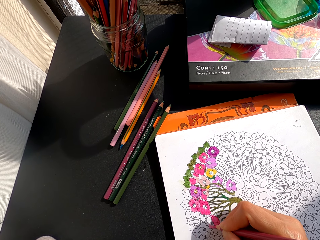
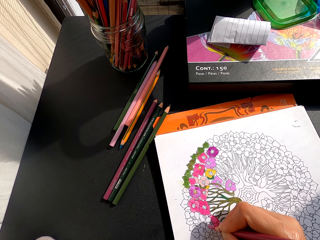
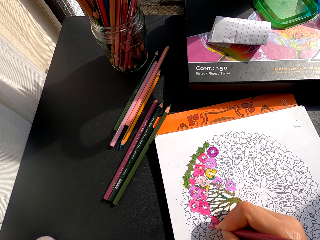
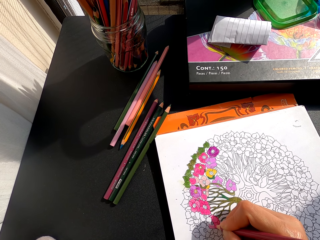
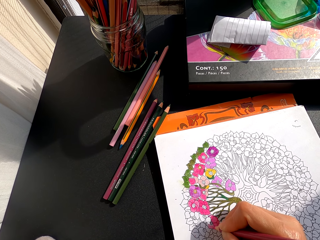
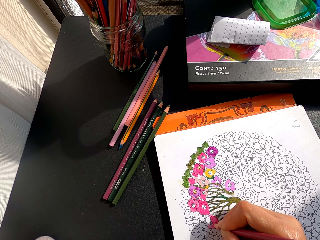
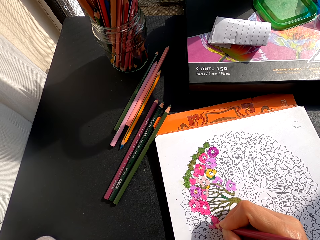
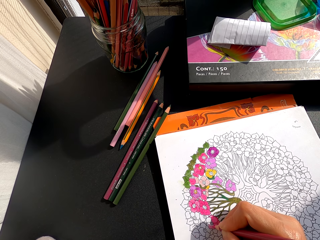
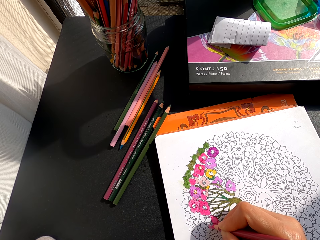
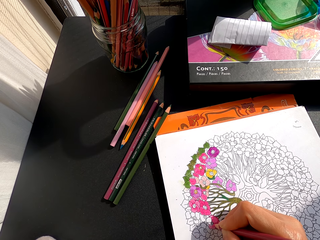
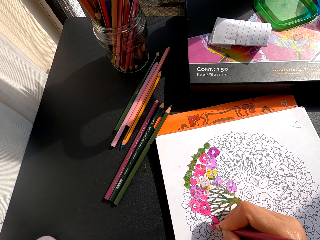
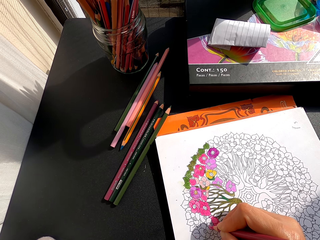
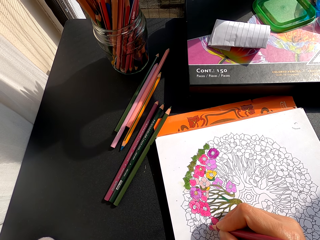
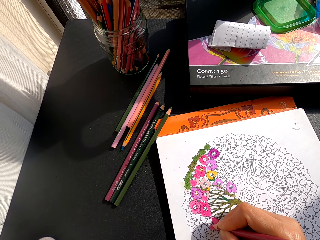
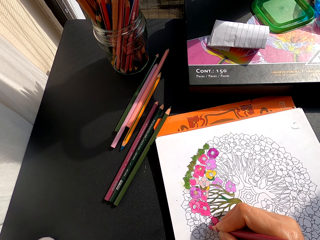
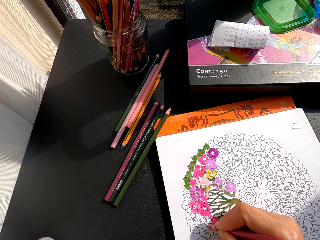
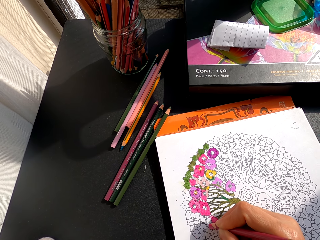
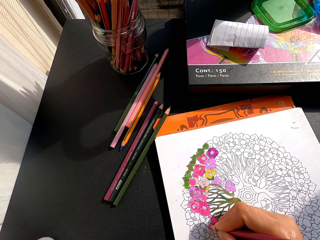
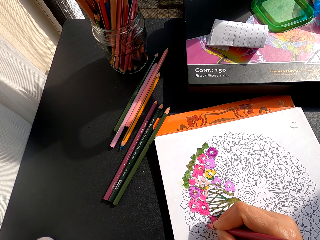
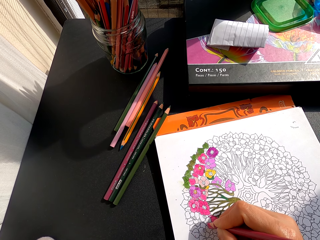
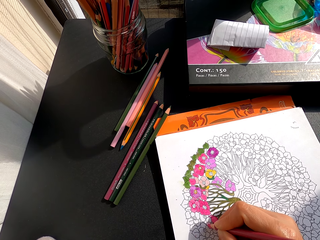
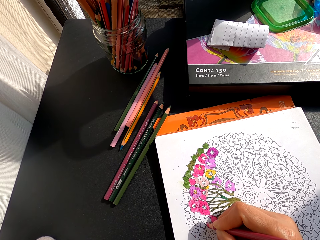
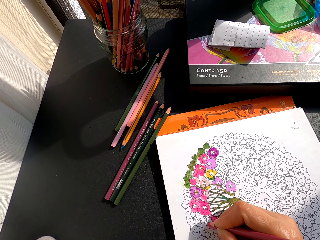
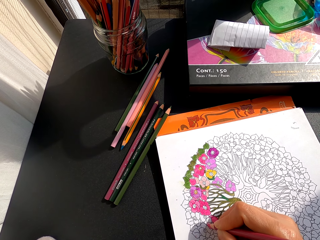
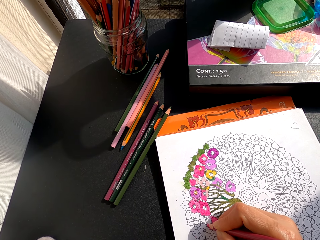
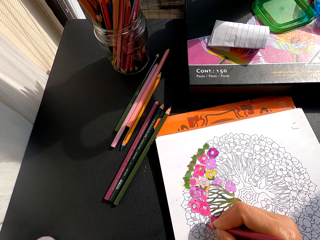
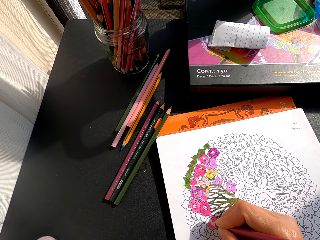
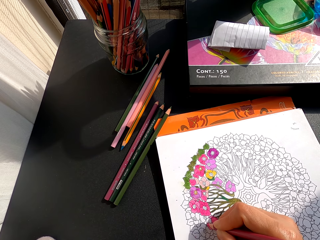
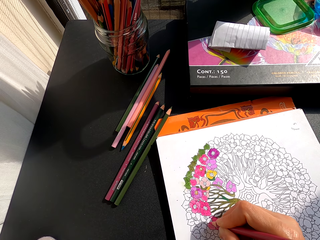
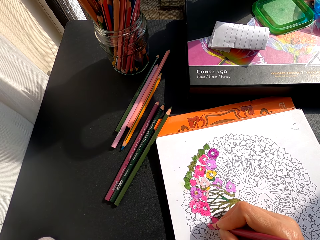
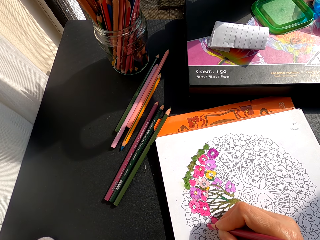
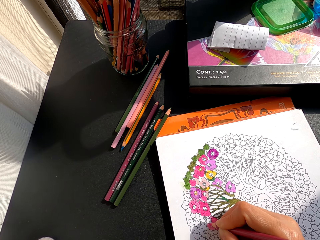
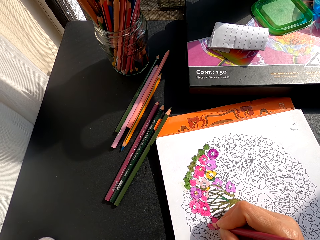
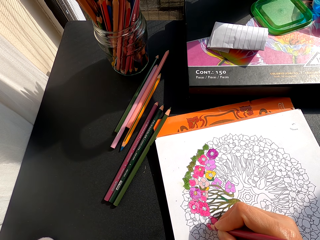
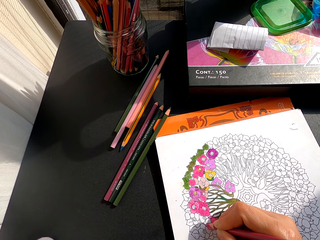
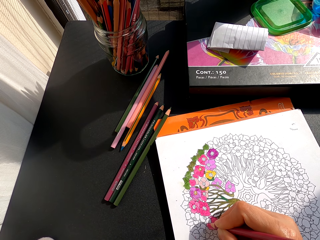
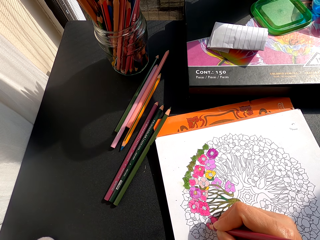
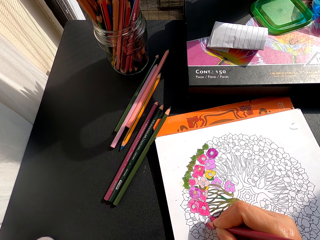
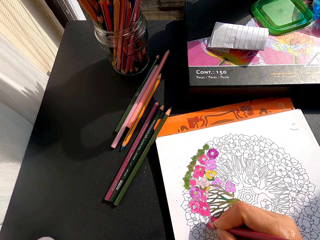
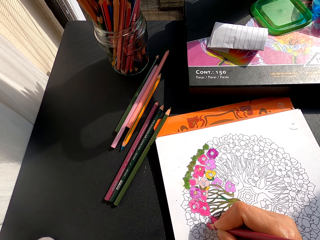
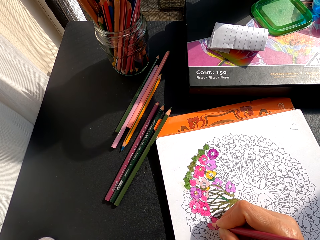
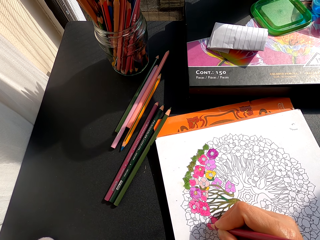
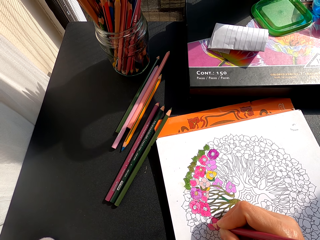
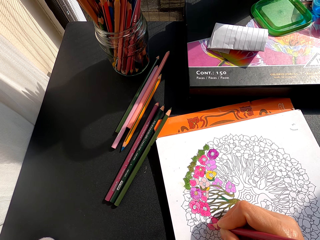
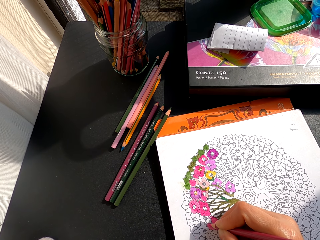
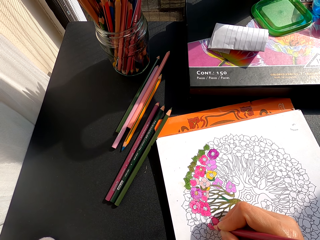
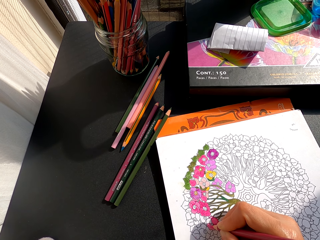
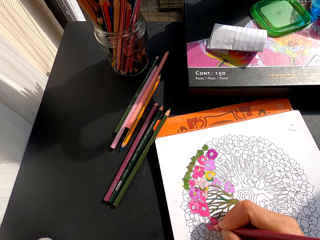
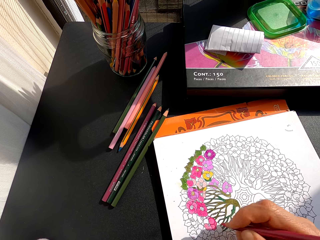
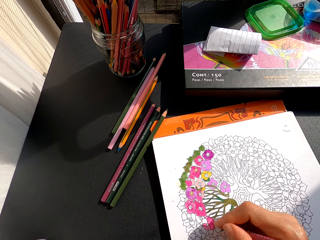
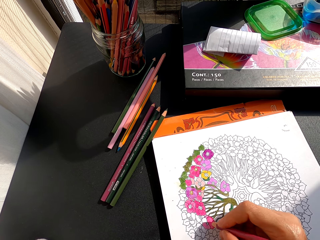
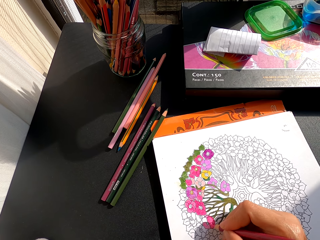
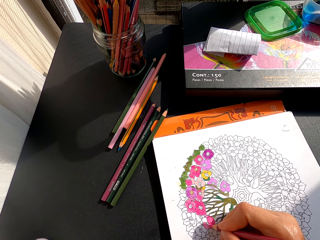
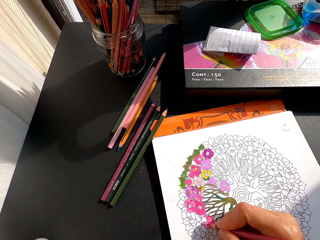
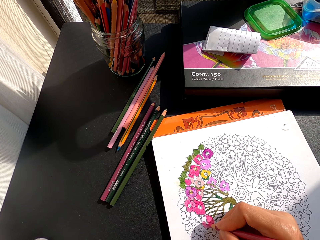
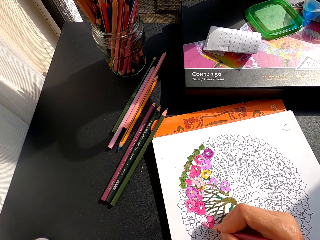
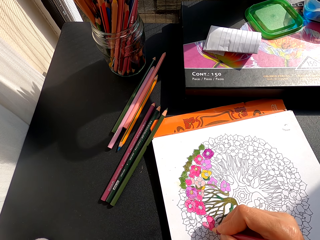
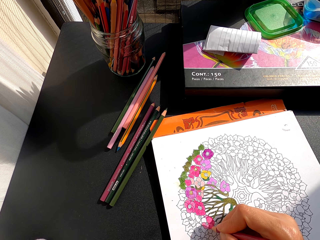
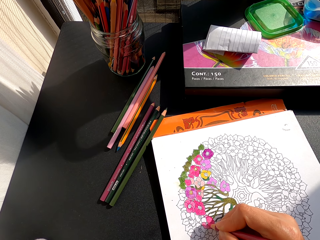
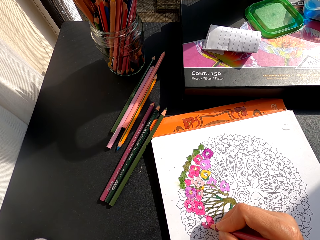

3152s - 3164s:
The camera wearer colors a drawing on the book.

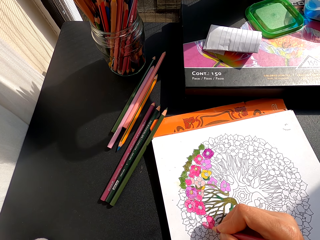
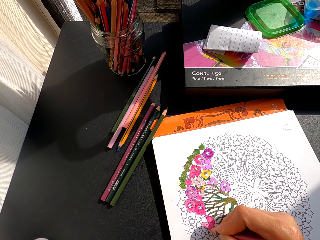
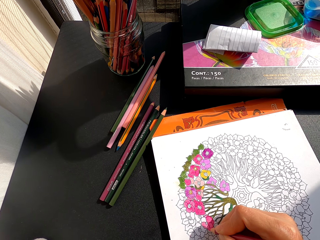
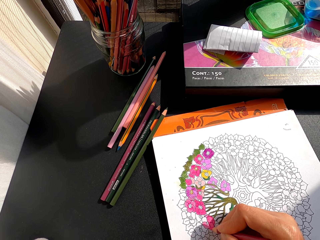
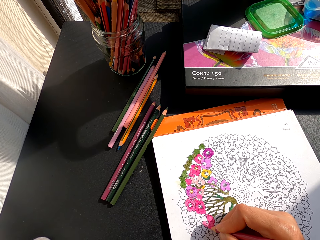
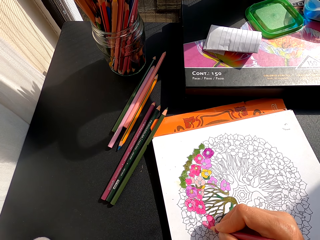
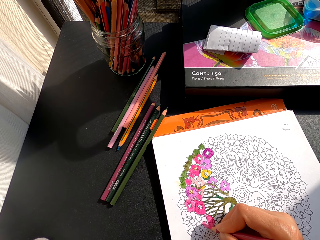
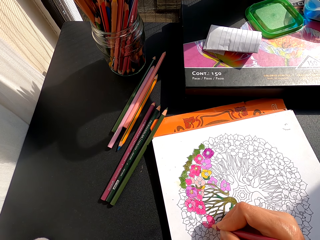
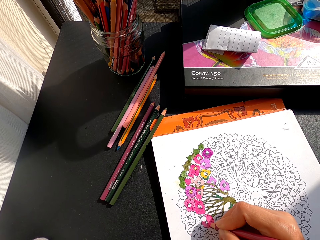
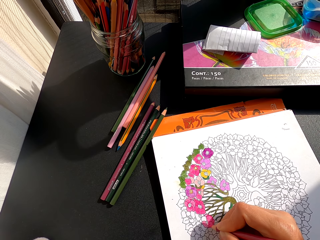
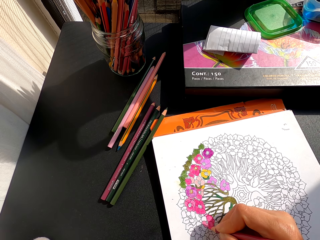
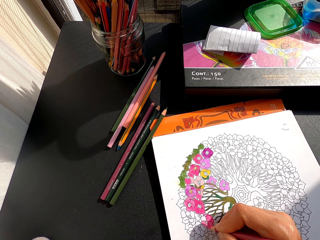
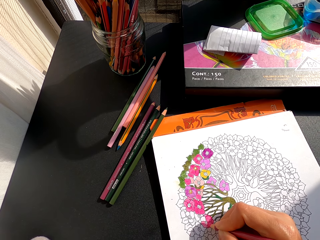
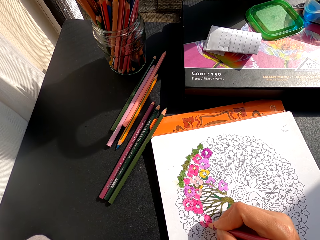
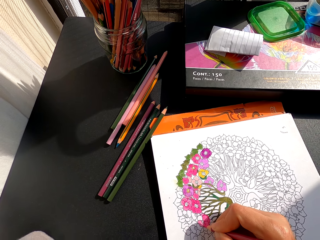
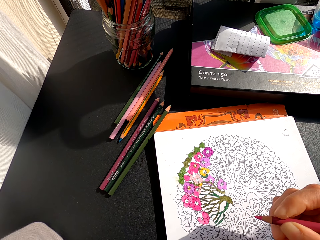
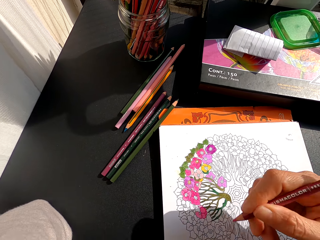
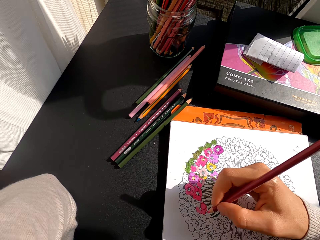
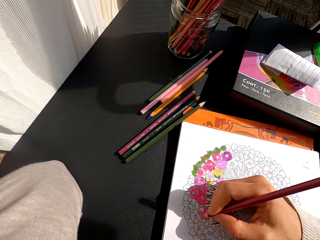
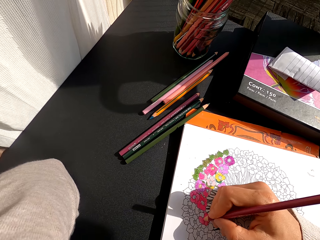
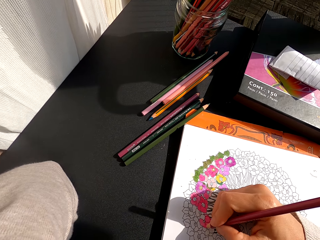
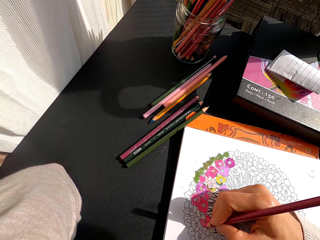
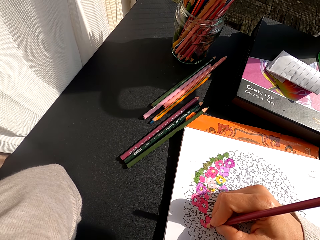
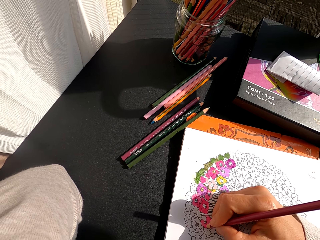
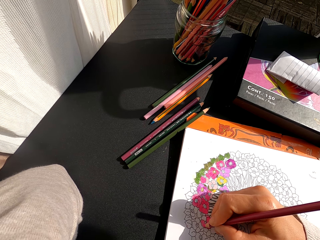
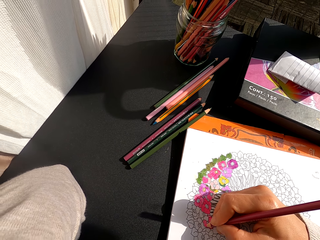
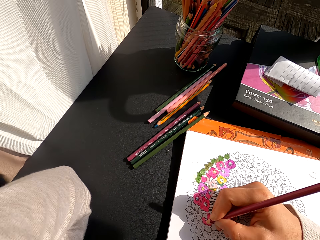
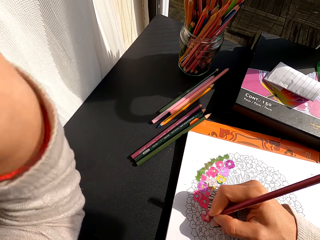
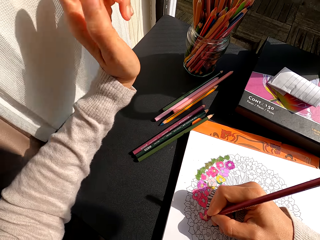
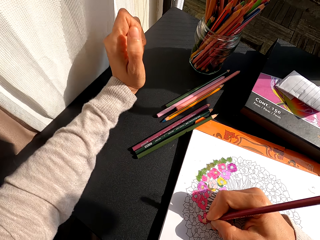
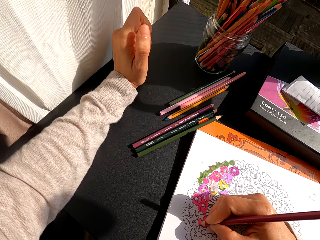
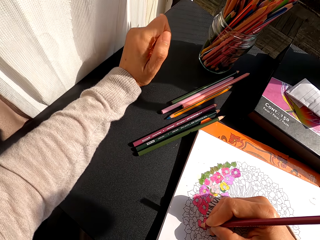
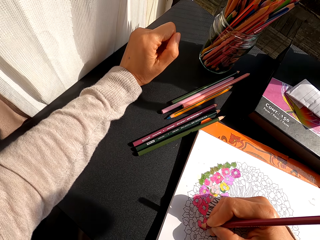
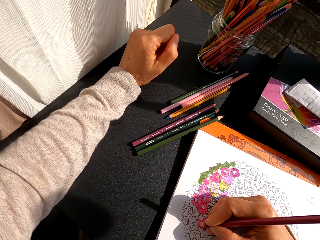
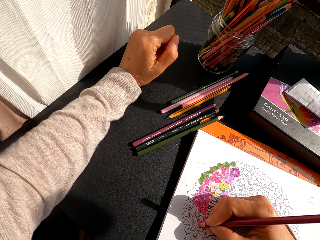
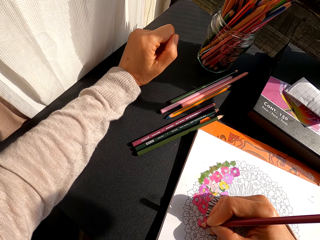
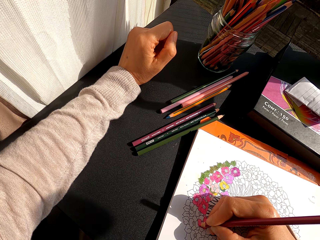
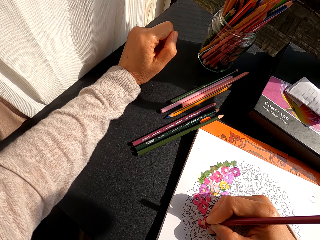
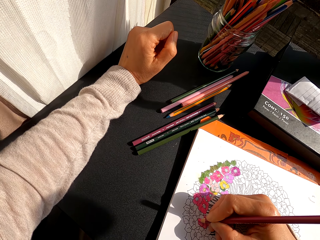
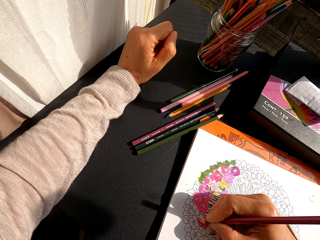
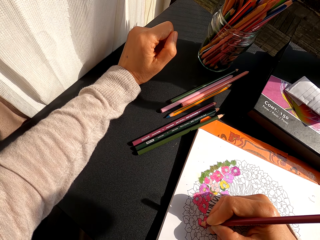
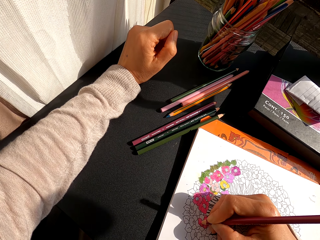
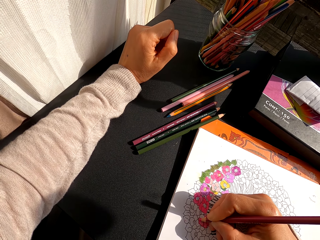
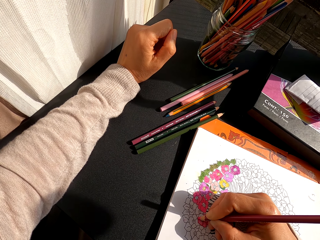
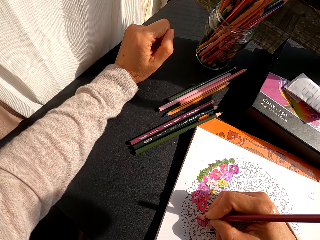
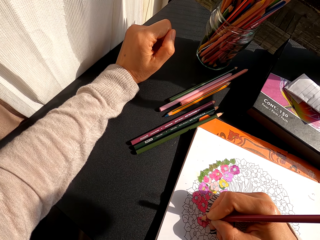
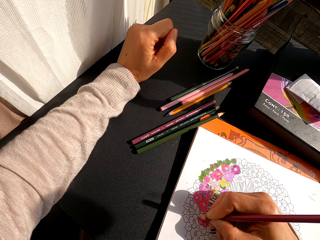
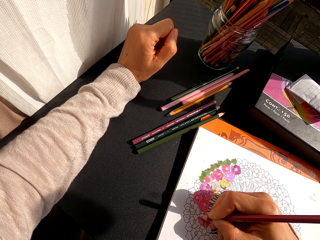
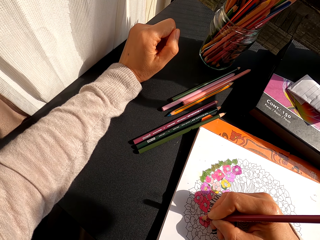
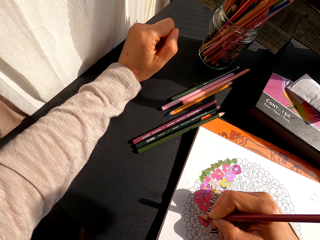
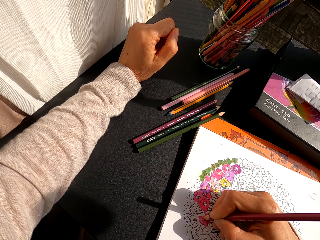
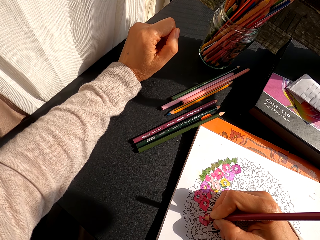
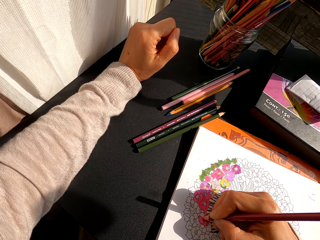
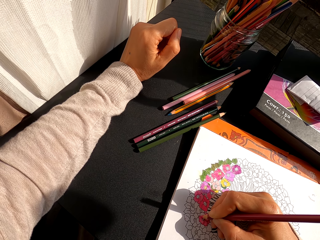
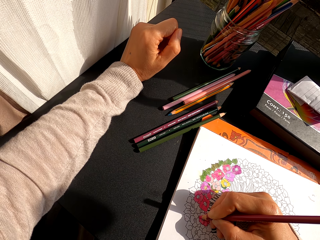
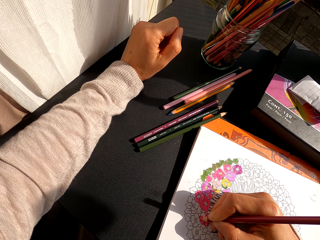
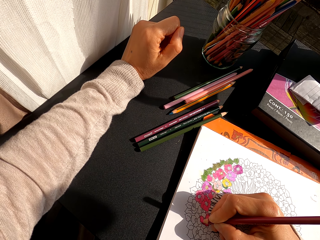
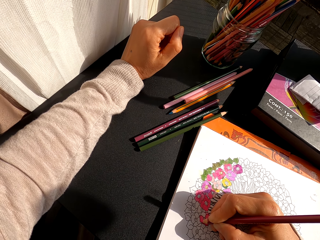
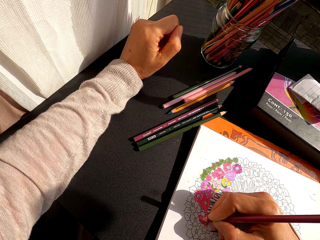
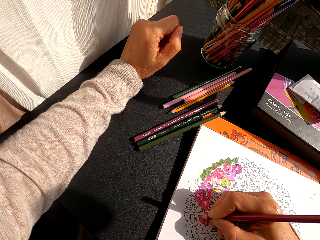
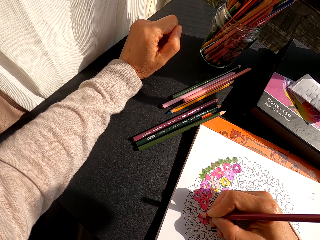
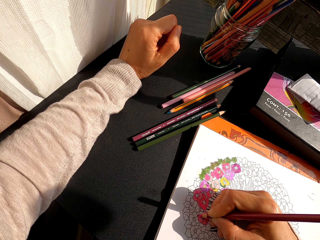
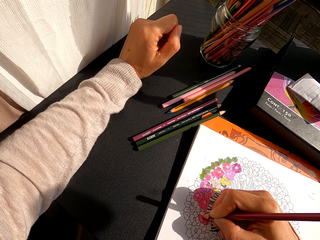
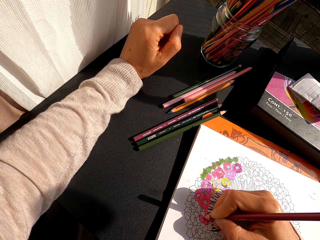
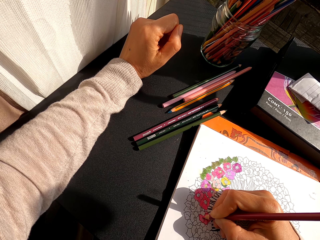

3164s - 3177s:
The camera wearer turns to the side. They hold a color pencil. They color a drawing on the book. They stretch a hand. They color a drawing on the book.
